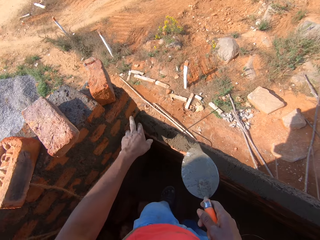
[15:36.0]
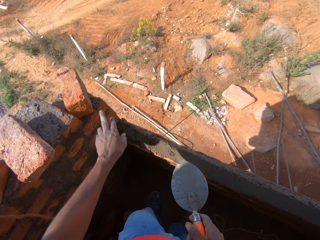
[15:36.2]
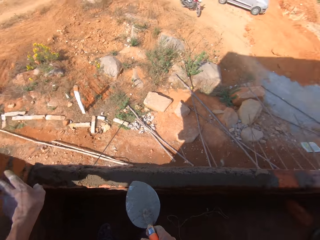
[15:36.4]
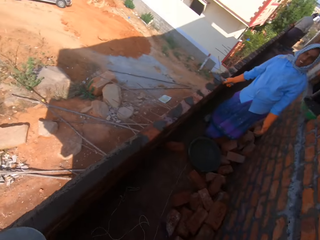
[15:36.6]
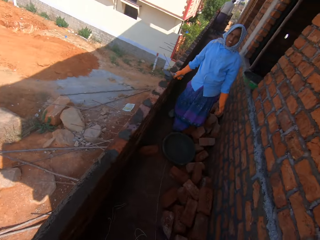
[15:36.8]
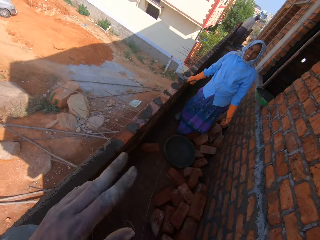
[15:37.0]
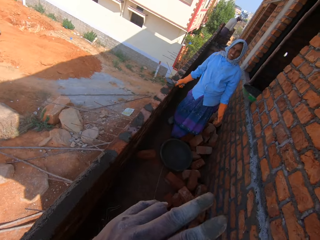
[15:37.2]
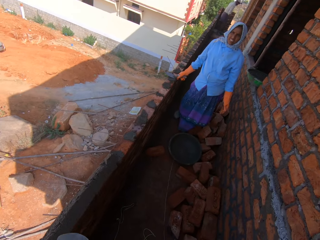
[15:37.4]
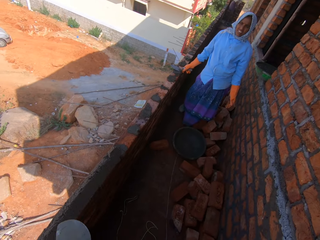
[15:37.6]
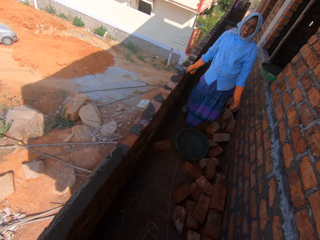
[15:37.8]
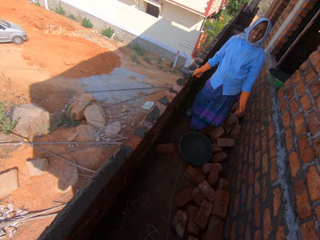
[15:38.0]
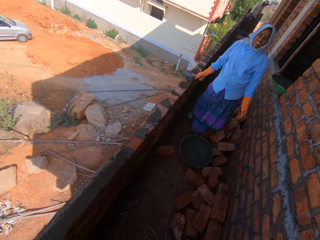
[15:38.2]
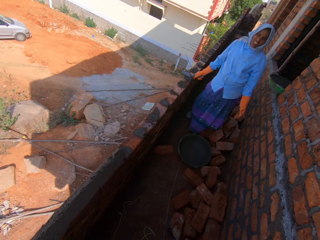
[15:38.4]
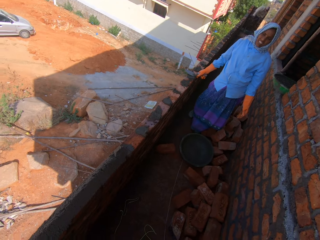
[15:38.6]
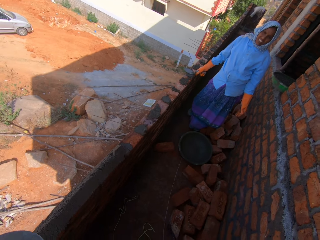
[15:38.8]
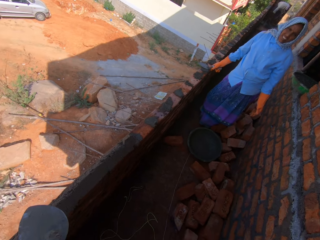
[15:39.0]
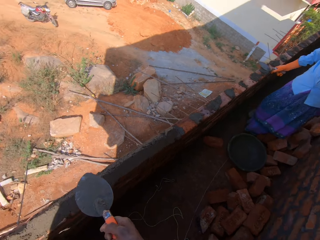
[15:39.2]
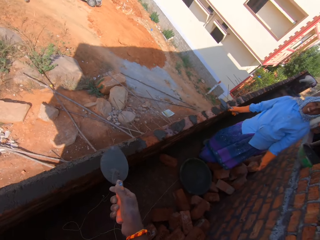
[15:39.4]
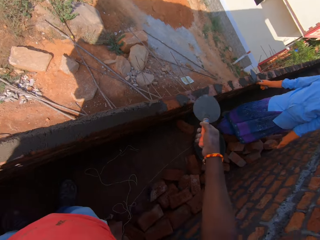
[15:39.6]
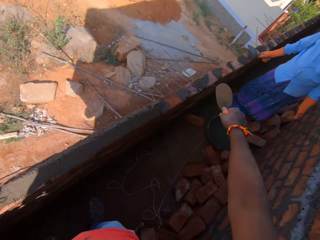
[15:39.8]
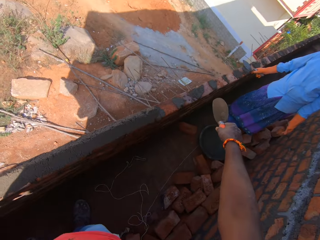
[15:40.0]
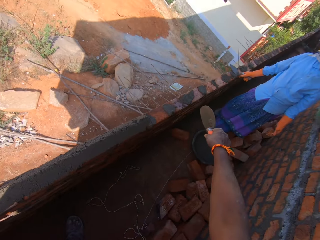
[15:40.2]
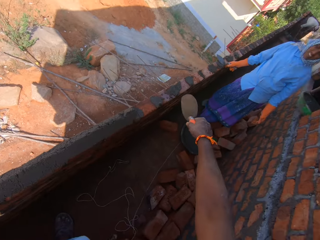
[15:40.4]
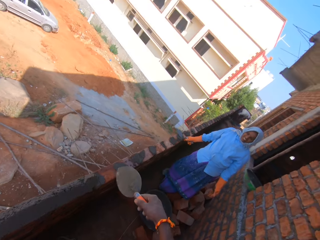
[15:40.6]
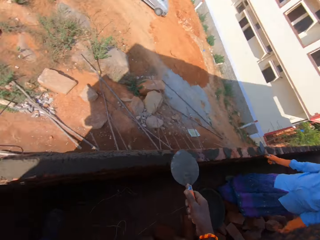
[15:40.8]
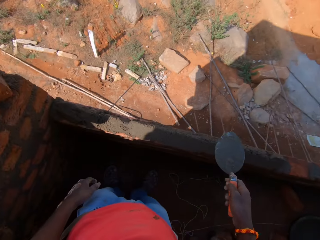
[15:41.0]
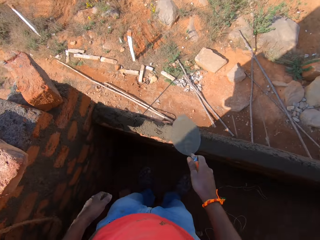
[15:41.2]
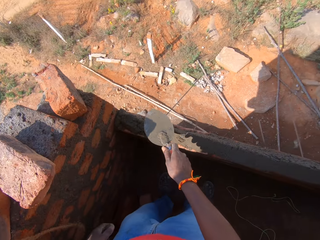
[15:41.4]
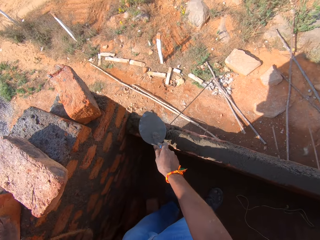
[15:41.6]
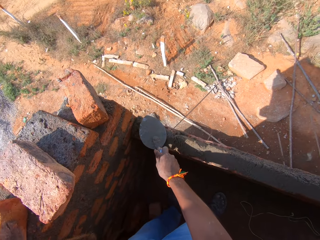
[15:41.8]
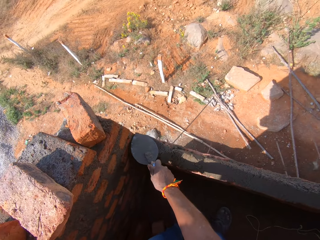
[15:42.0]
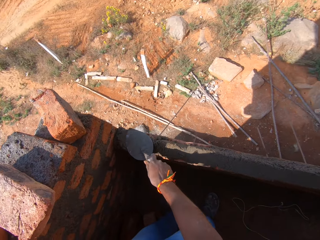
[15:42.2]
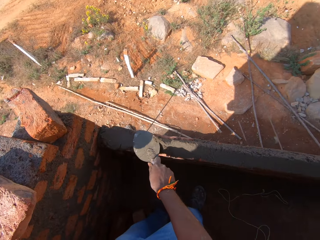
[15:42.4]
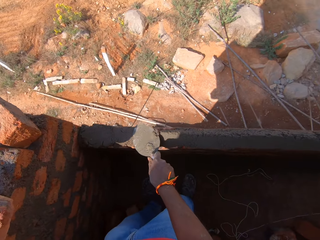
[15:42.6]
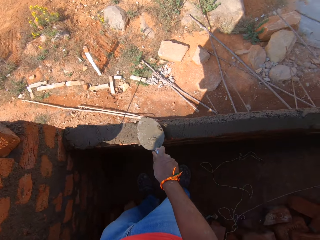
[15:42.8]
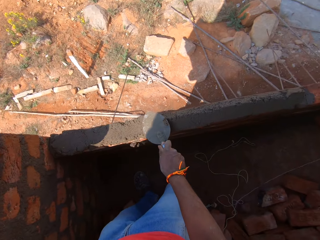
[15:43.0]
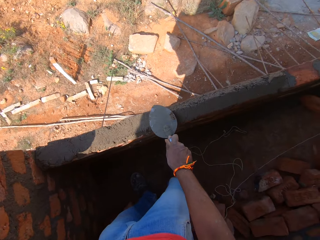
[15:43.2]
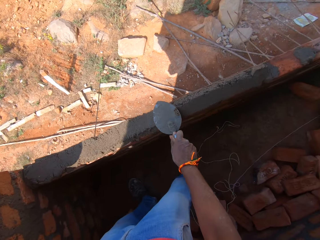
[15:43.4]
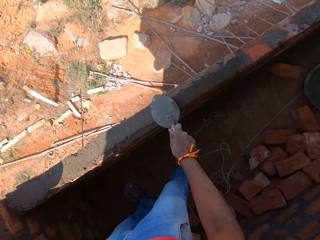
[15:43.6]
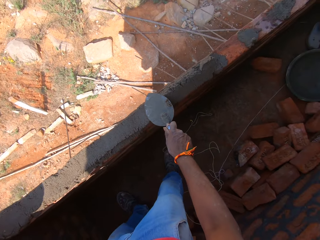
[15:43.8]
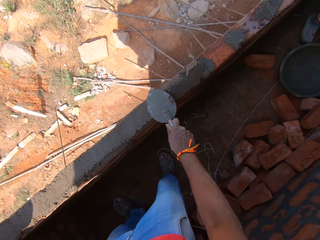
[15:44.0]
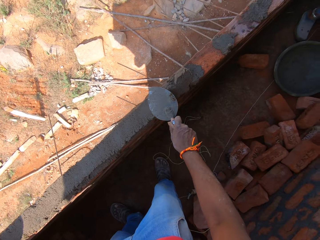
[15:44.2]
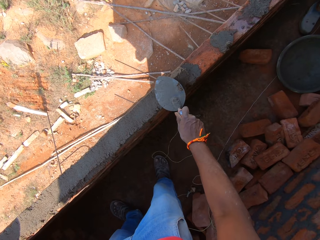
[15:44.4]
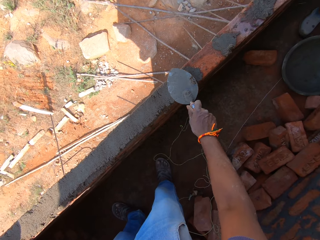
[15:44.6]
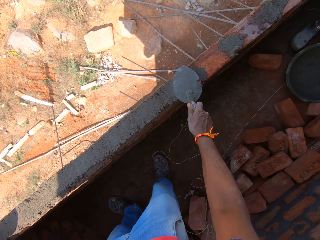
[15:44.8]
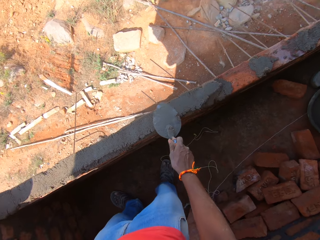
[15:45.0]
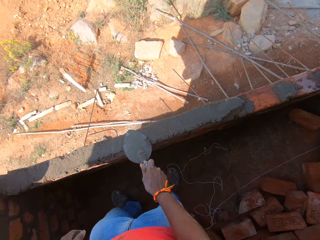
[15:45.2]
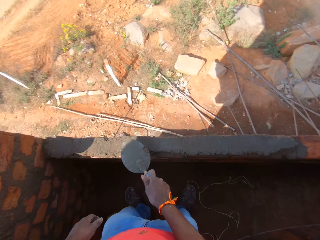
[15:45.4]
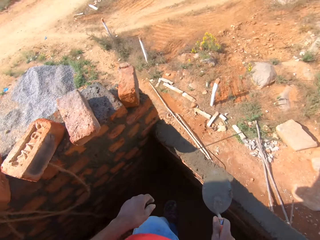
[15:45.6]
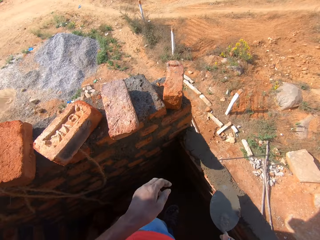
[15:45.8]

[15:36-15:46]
A woman talks to the camera wearer. The camera wearer moves his hand. He smears the concrete. He flattens the concrete.

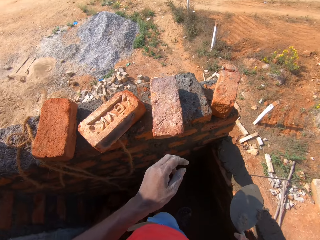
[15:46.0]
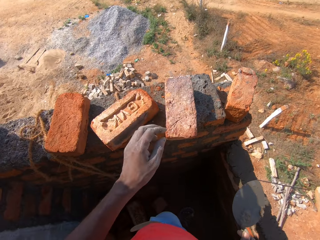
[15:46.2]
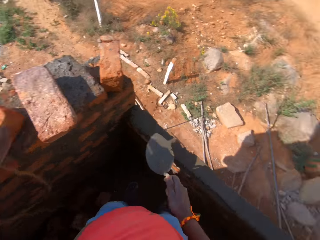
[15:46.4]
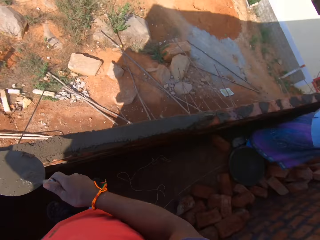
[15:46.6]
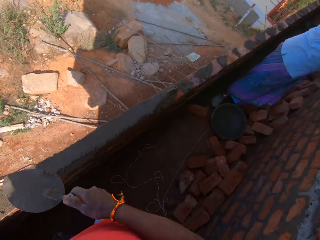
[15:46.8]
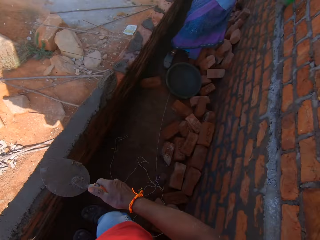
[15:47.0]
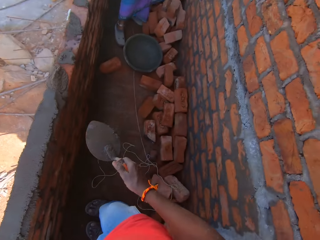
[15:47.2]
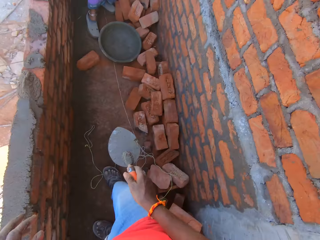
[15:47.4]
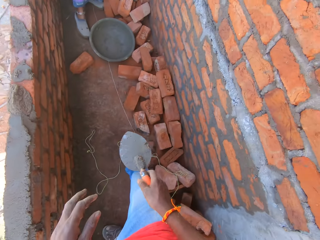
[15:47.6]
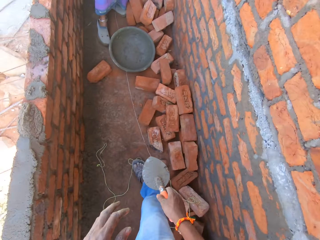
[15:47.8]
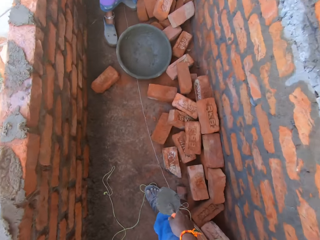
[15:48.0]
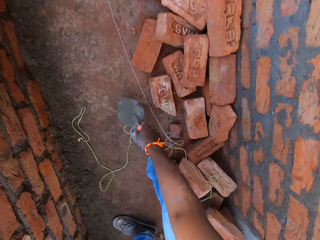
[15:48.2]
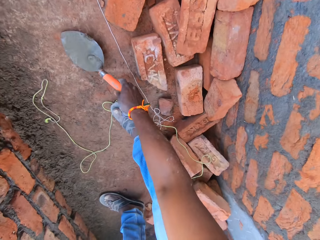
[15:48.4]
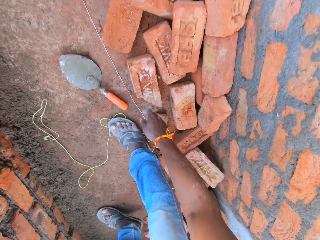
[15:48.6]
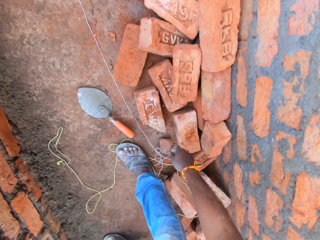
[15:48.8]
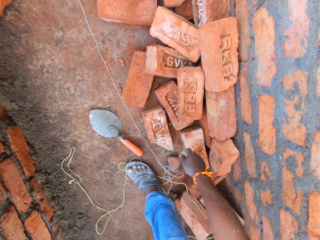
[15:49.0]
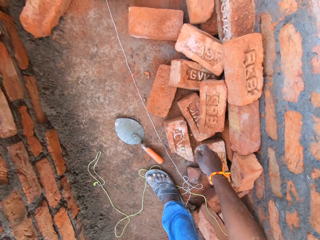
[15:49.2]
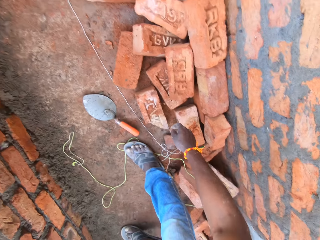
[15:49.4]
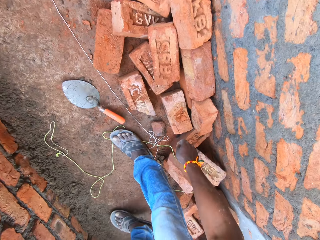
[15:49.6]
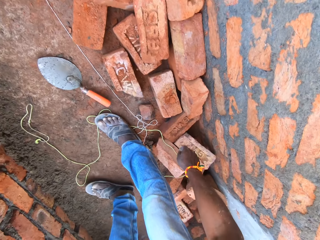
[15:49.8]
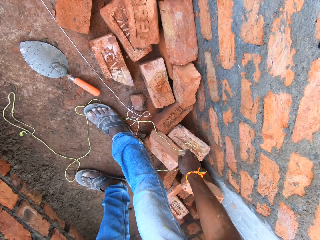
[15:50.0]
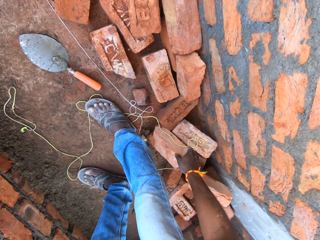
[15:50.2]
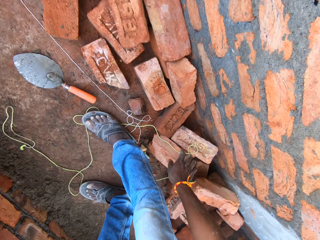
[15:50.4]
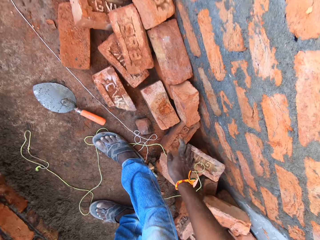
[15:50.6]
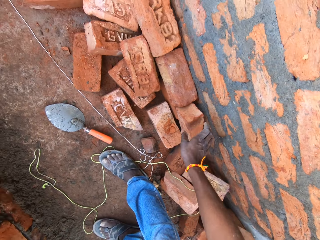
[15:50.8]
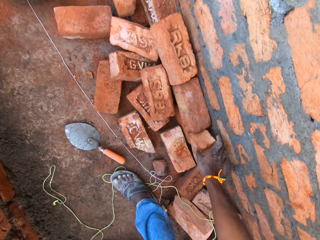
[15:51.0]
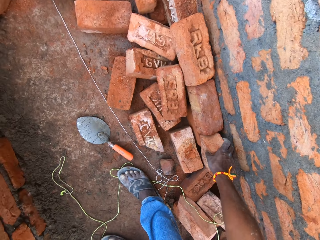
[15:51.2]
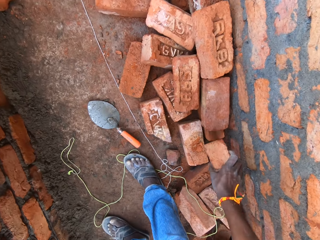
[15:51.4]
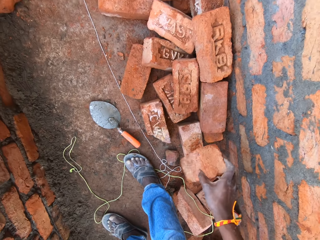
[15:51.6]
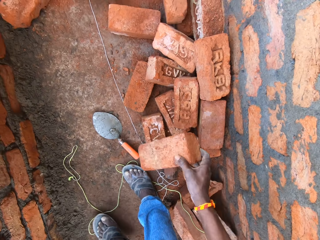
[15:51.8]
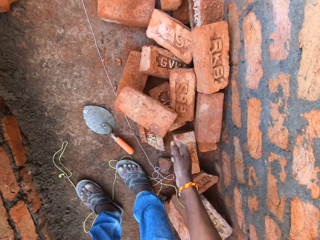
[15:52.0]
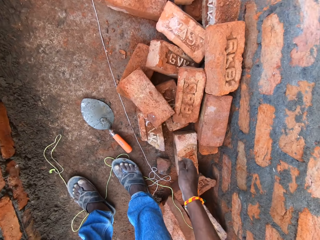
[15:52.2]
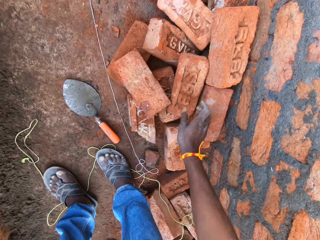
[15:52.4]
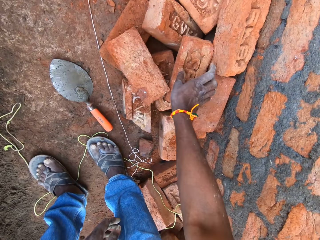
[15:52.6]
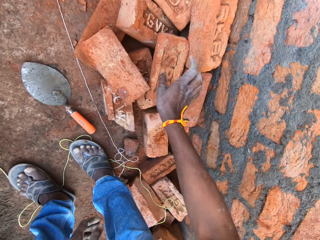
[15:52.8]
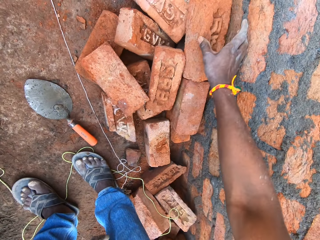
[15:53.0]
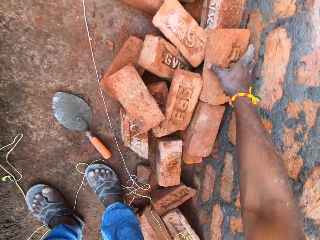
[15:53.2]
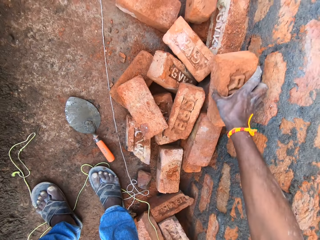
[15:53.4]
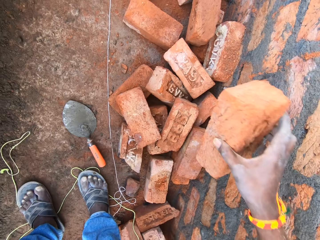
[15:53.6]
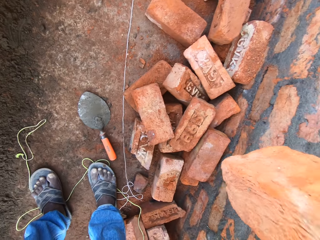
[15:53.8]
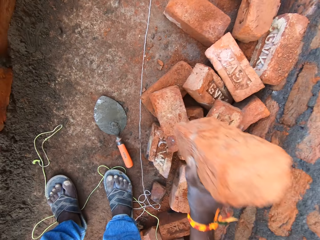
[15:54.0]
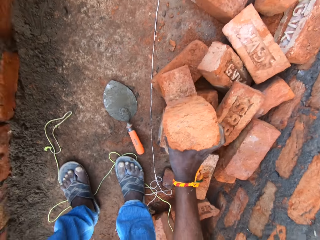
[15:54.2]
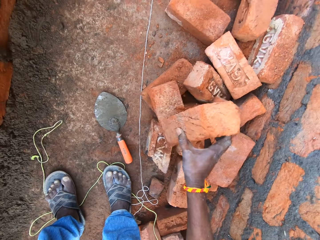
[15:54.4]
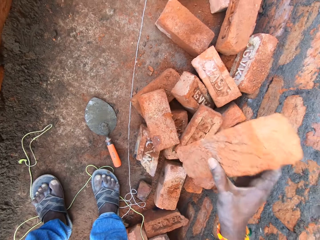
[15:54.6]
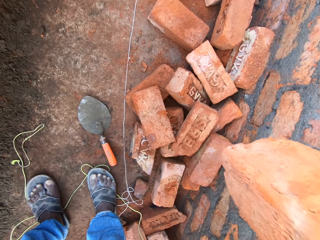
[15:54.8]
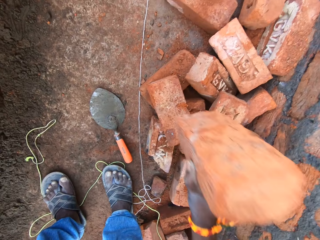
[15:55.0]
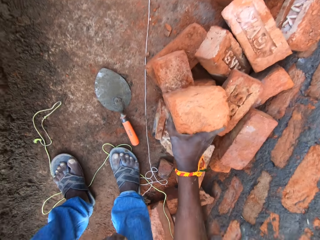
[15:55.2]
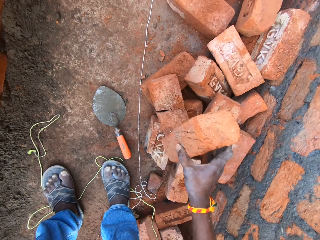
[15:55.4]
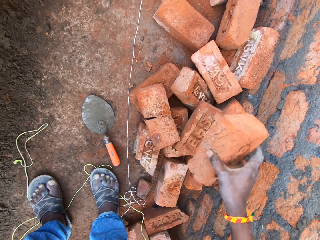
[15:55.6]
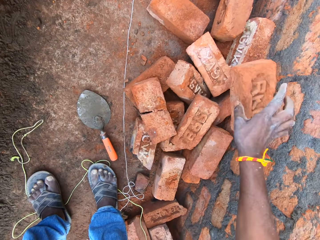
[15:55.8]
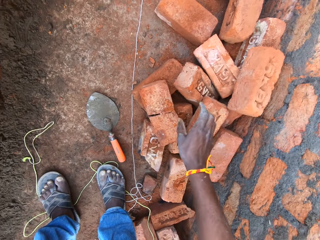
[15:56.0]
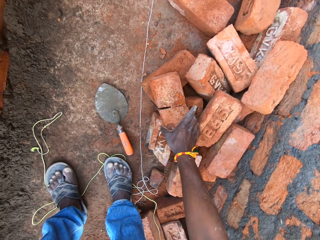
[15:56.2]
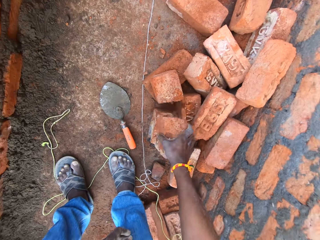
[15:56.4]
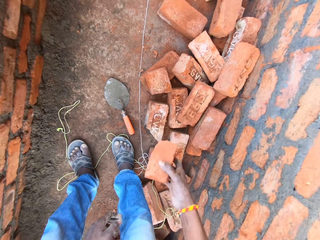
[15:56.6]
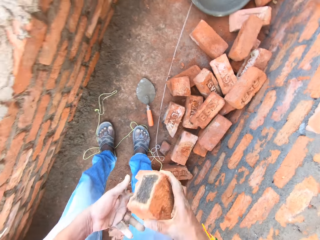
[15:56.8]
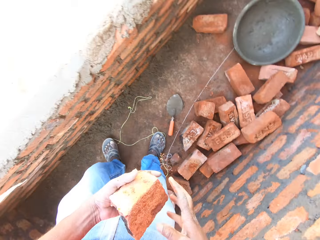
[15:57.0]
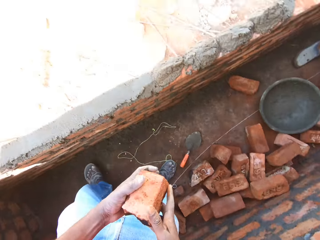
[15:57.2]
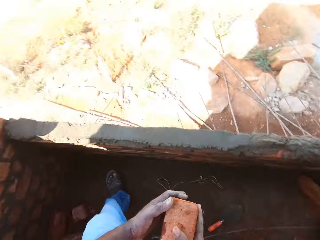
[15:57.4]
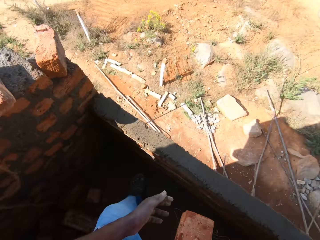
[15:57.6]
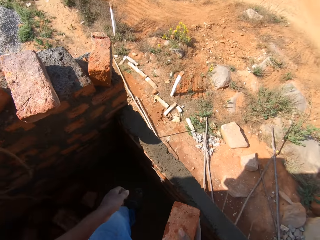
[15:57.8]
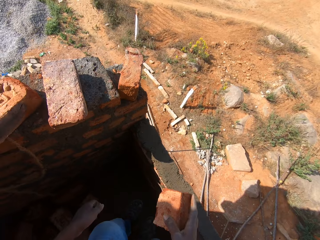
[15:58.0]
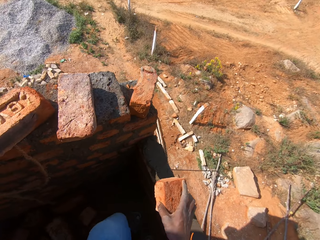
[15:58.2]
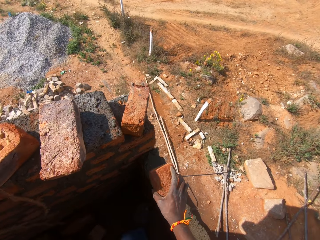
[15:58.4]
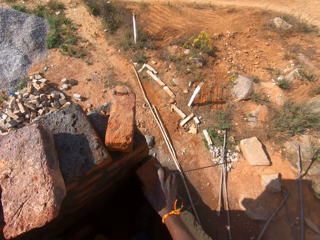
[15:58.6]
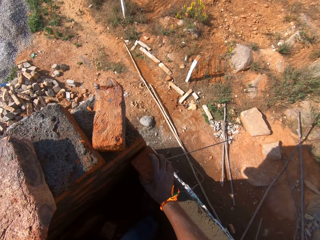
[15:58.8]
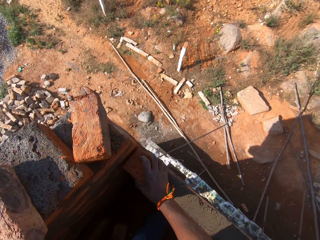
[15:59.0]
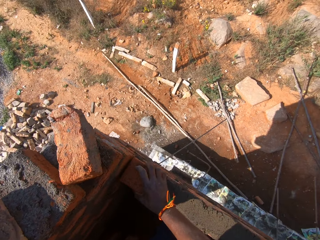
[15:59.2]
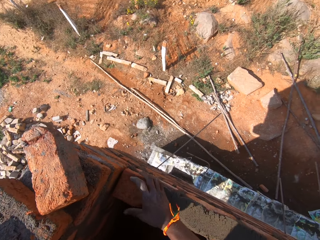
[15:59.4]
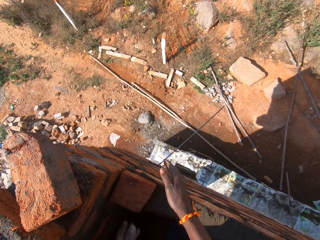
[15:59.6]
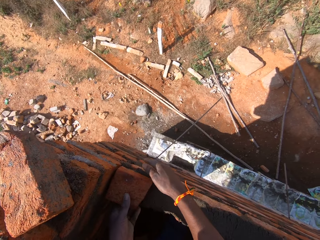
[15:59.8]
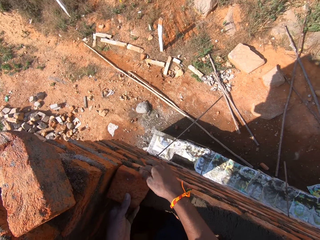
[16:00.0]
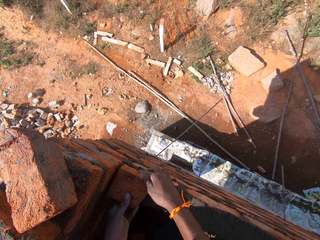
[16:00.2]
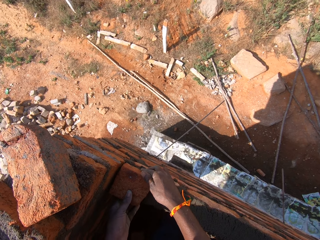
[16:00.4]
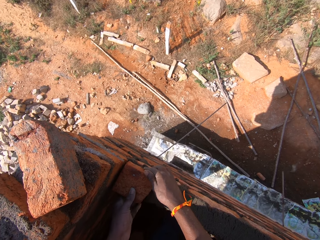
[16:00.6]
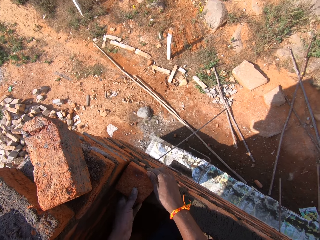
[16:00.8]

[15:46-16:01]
The camera wearer puts down the trowel. They pick up a brick. They throw the brick. They hold a hand over a brick. They touch the brick. They pick up a brick. They hit the brick against the other bricks. They put down the brick. They pick up a brick. They move beside the wall. They align the brick on the concrete.
